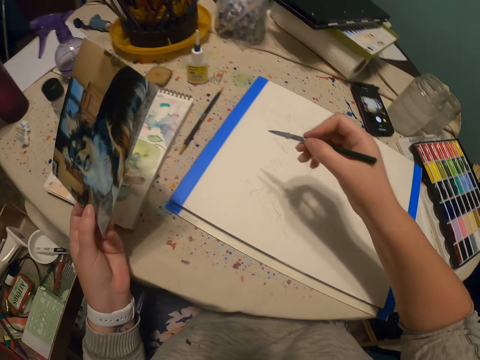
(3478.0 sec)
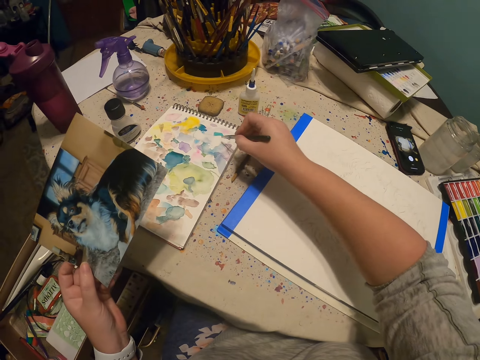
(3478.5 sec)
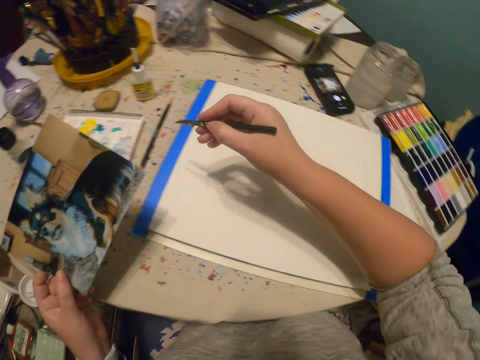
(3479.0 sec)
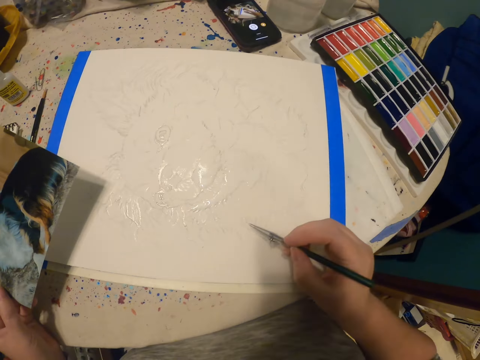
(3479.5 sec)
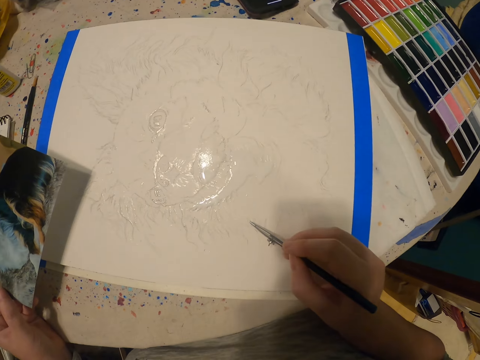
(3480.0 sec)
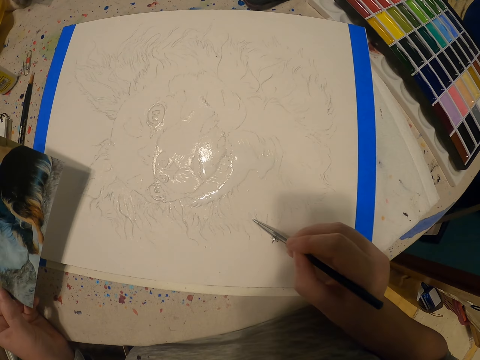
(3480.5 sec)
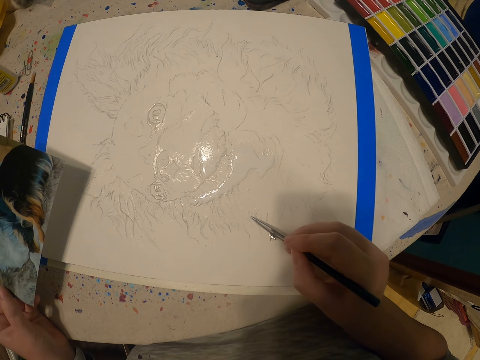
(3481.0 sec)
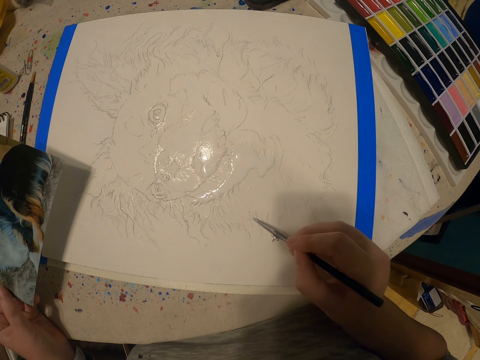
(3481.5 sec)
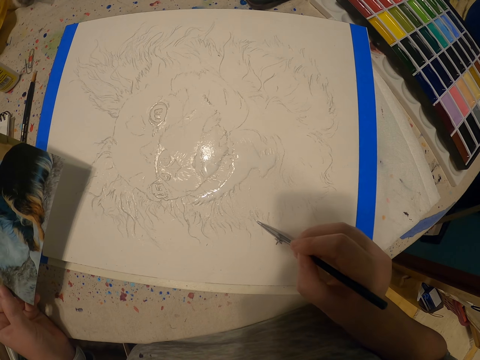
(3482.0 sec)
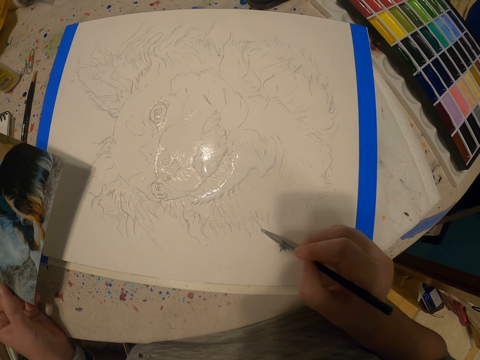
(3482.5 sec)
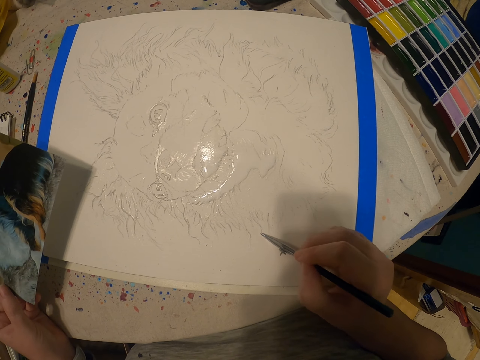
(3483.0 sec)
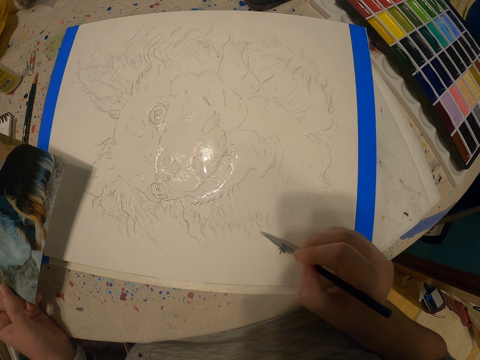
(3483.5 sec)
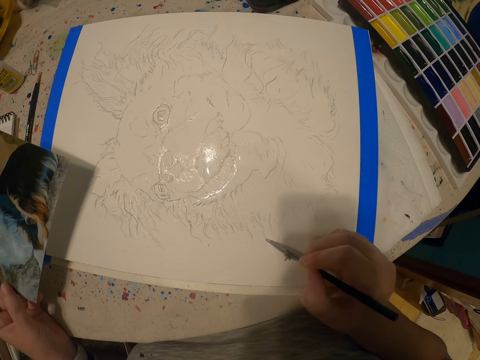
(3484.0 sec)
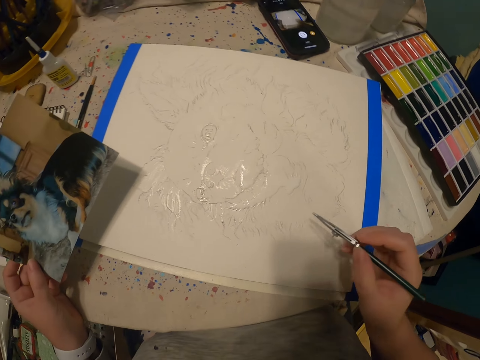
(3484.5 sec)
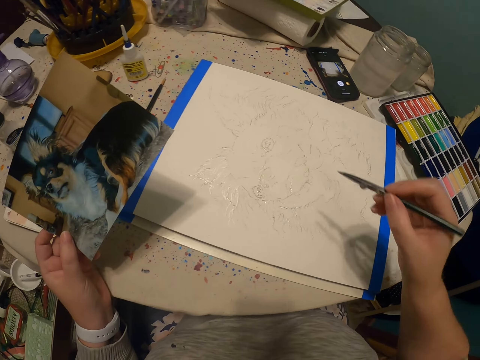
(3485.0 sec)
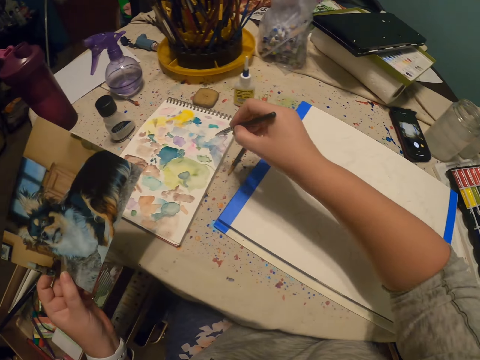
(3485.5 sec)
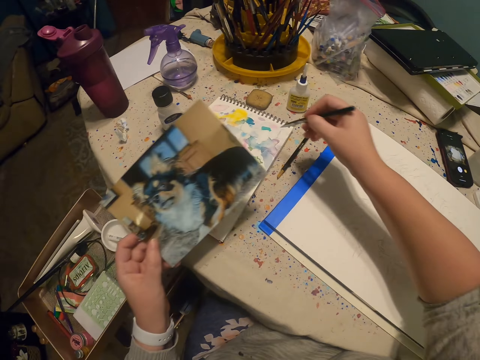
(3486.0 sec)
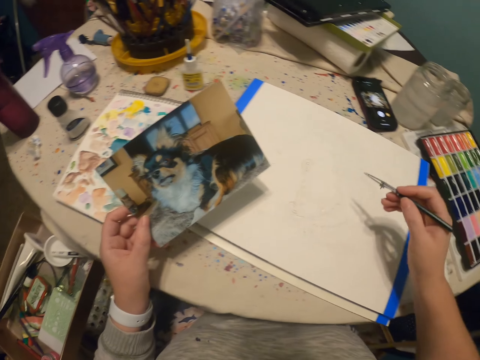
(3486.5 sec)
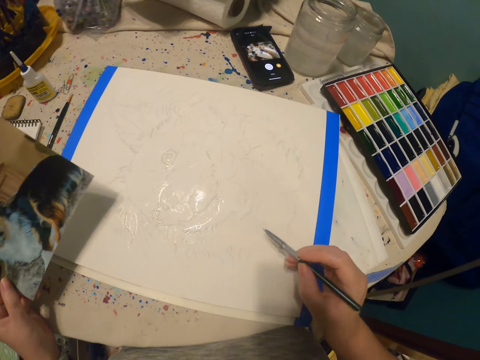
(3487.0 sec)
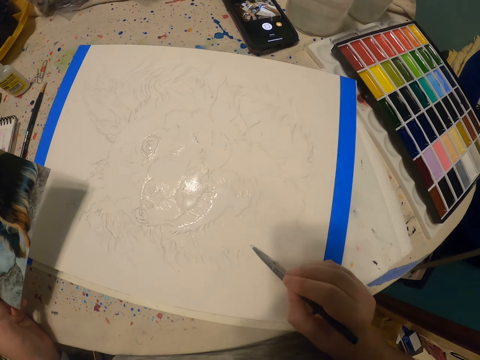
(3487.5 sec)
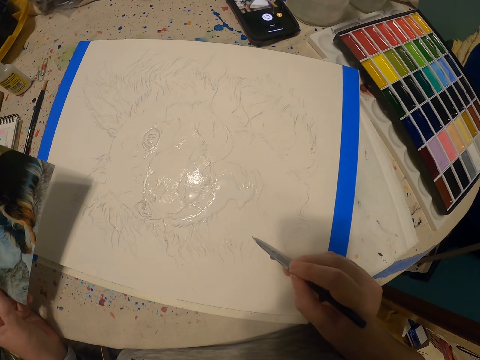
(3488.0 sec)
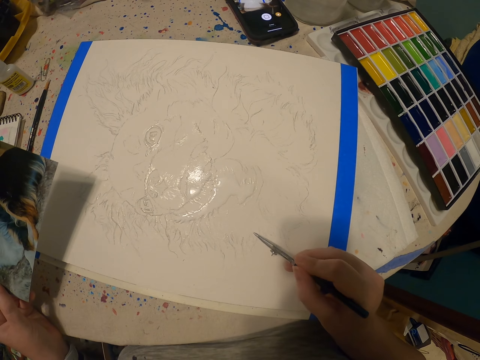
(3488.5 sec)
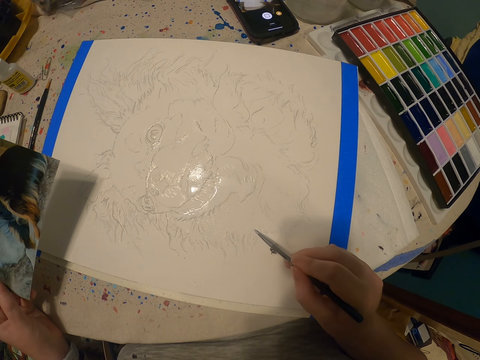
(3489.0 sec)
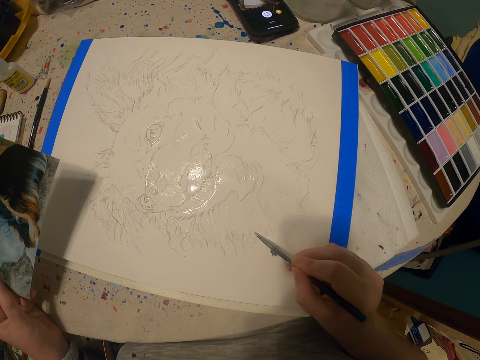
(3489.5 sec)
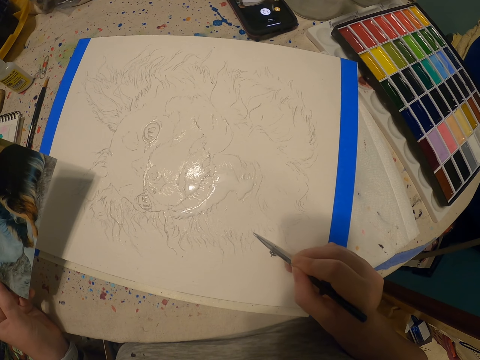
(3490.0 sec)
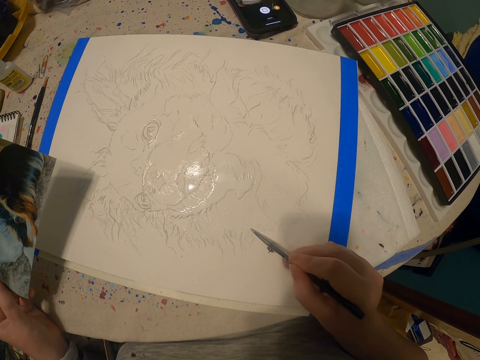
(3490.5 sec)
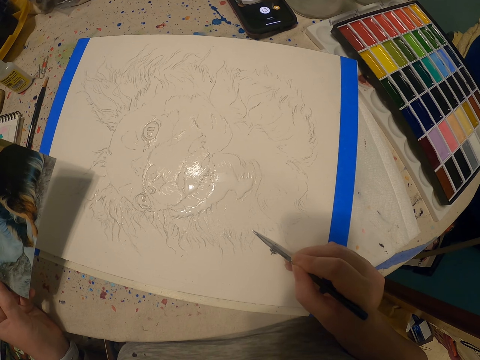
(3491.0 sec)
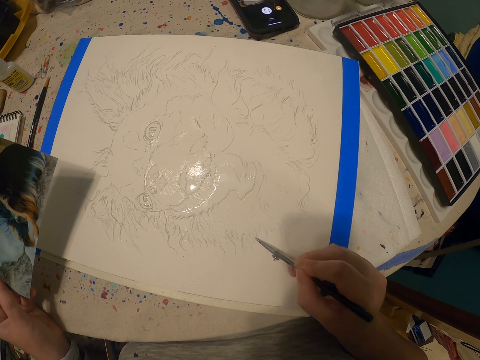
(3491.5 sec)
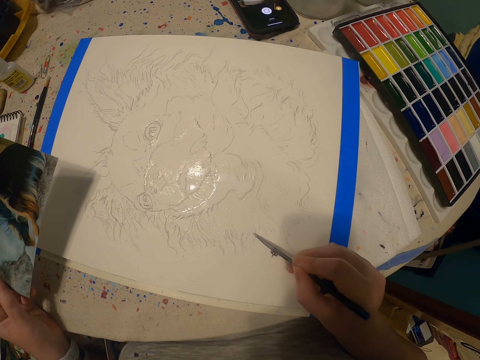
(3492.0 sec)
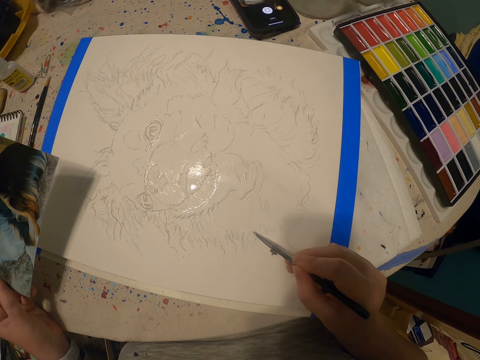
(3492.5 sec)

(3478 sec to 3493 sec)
The camera wearer adds paint to the paintbrush. They paint using the paintbrush. They add paint to the paintbrush. They view the picture. They paint using the paintbrush.

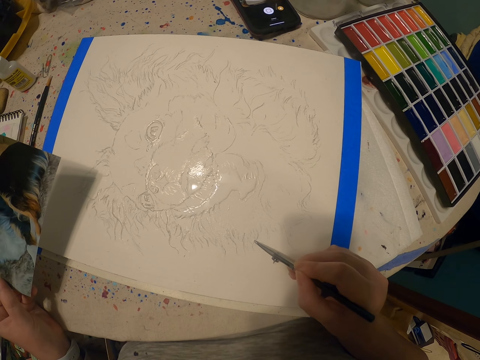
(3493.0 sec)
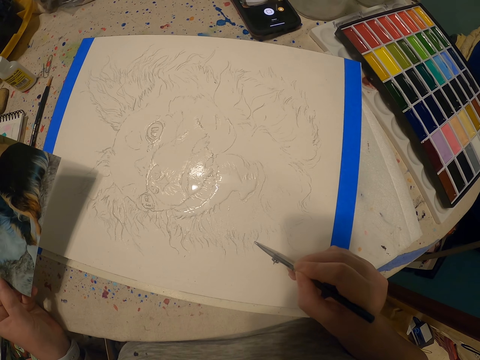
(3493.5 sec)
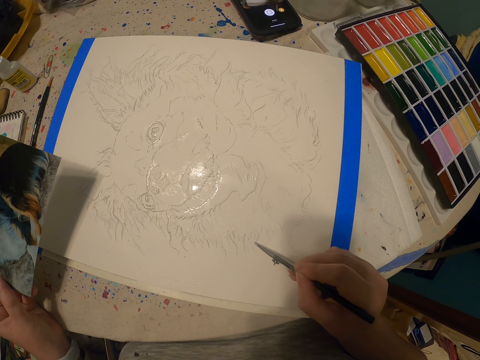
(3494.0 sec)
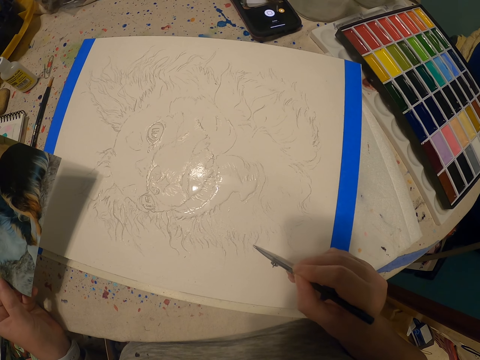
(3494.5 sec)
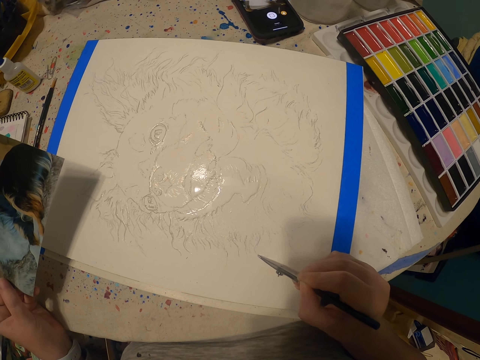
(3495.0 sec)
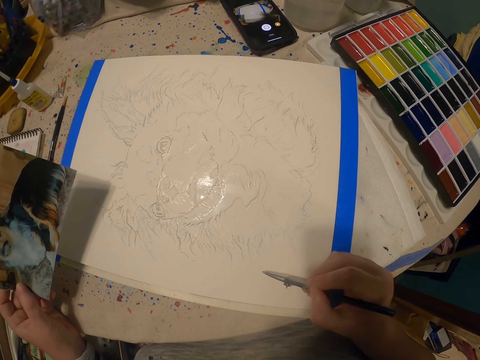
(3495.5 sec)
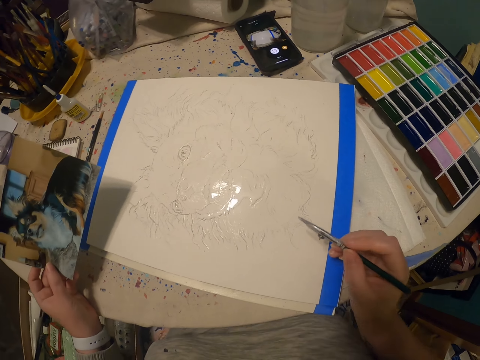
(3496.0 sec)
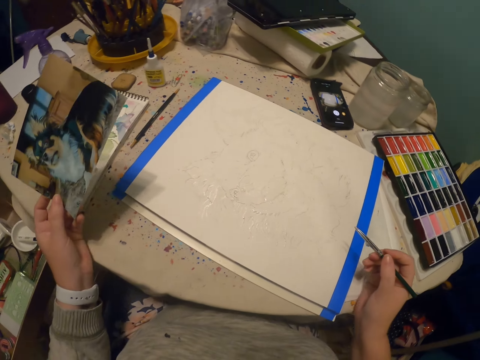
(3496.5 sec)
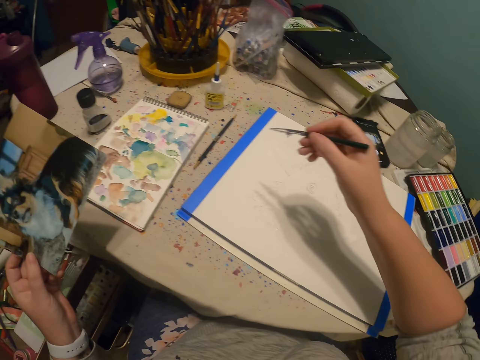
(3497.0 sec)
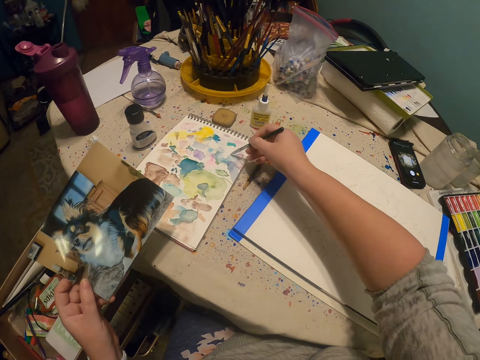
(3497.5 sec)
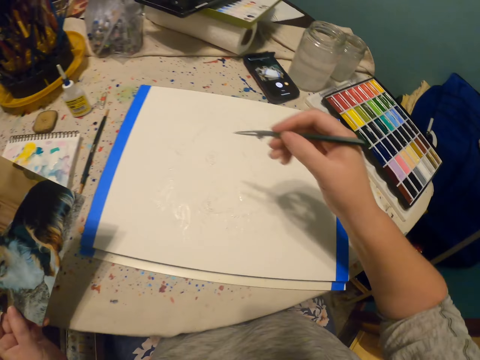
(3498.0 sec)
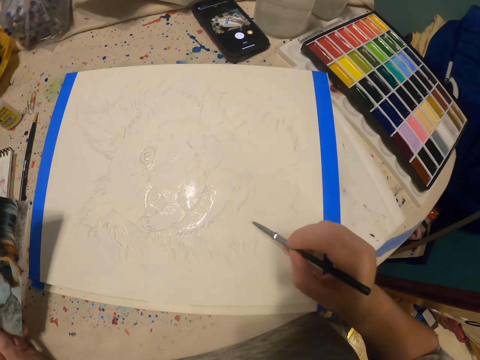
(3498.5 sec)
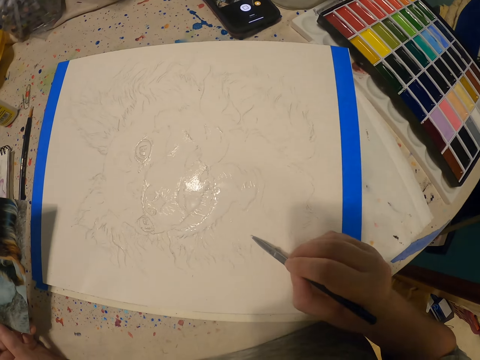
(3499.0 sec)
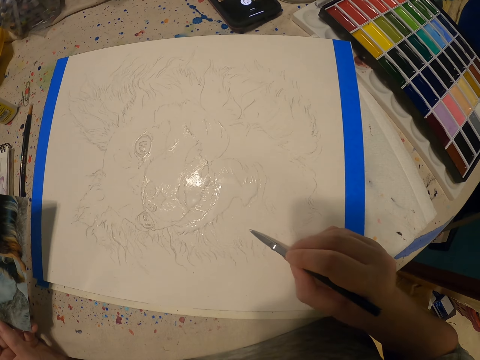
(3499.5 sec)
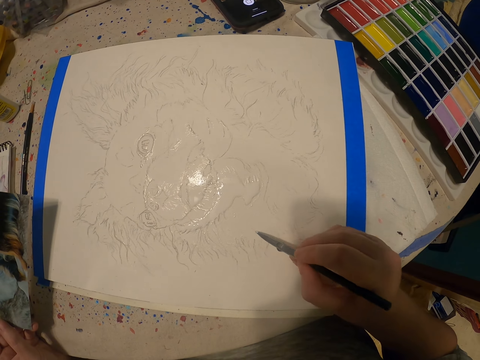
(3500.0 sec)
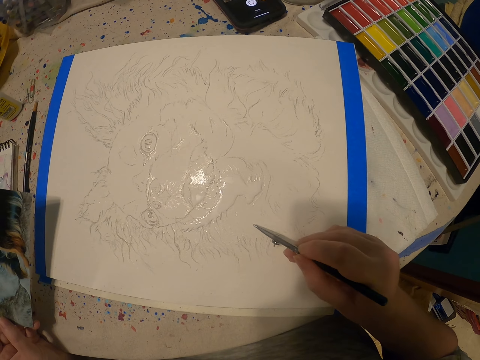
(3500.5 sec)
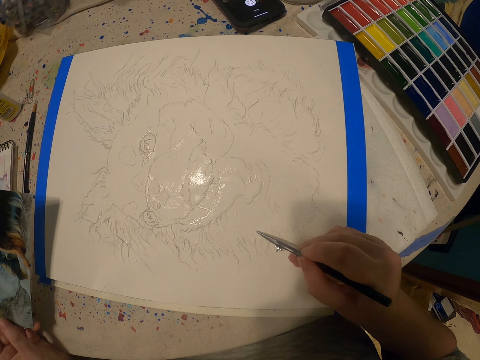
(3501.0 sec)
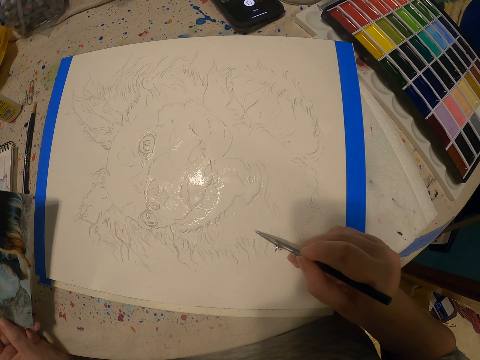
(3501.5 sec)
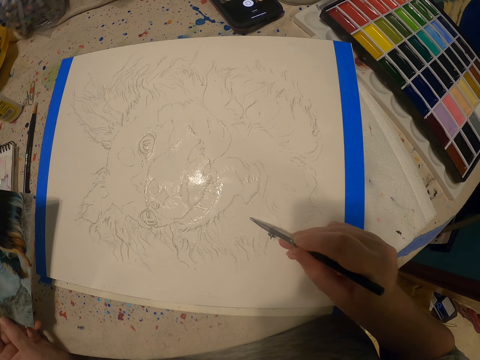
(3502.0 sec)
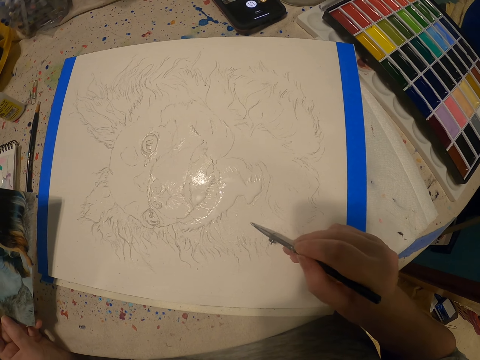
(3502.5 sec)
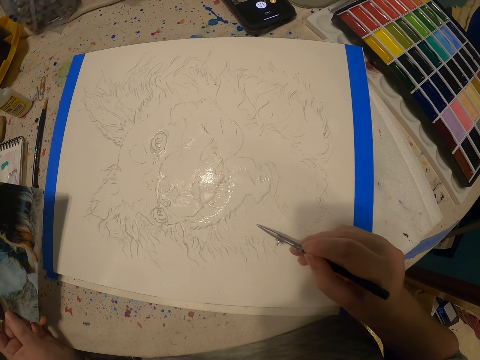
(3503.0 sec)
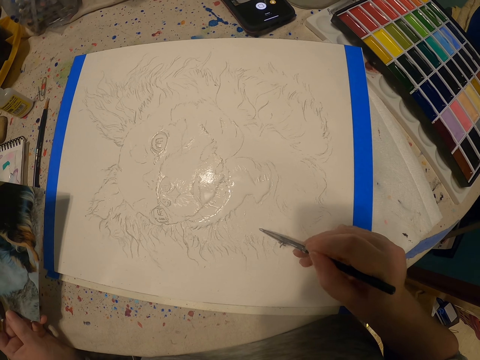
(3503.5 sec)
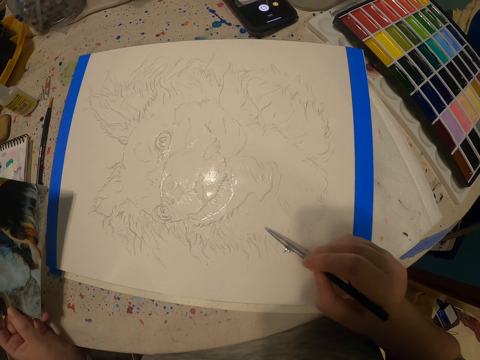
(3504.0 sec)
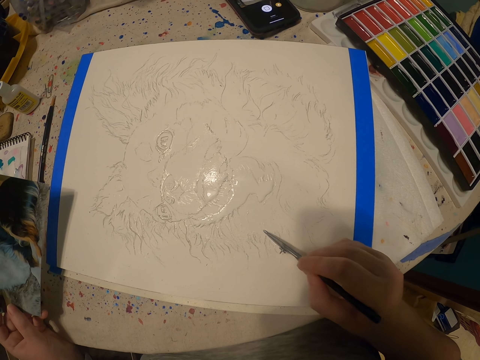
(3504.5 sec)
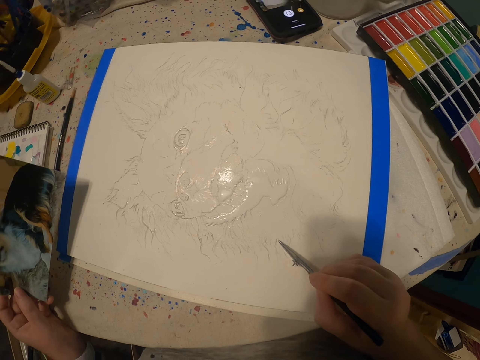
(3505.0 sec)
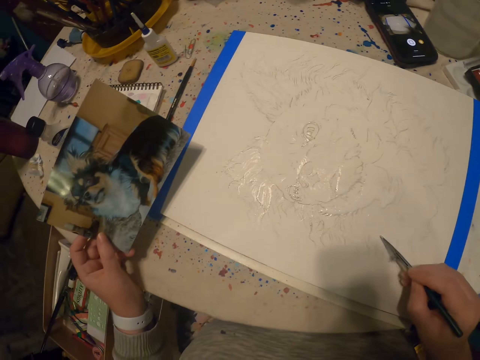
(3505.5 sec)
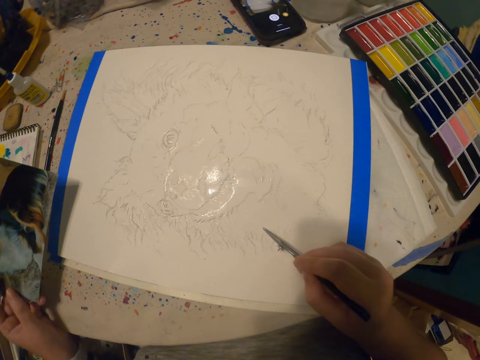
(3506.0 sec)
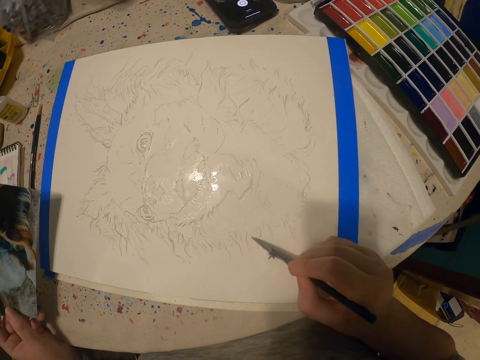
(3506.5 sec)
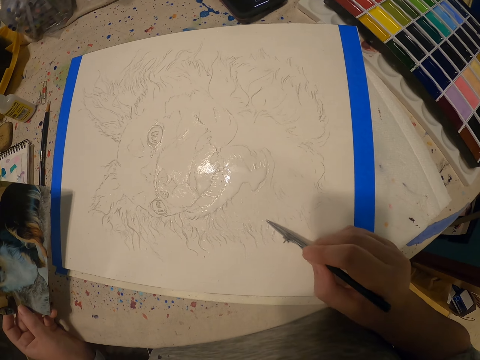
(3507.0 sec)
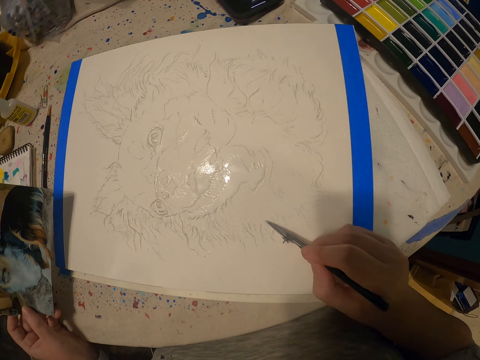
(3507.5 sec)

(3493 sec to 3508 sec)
The camera wearer adds paint to the paintbrush. They paint using the paintbrush. They view the picture. They paint using the paintbrush.
